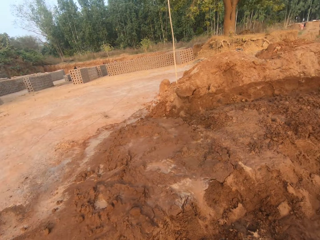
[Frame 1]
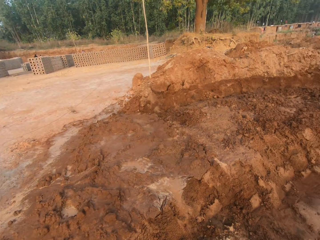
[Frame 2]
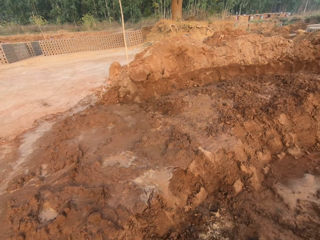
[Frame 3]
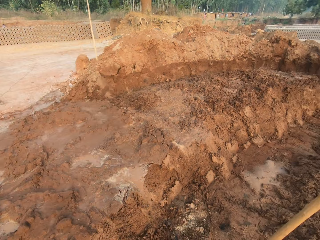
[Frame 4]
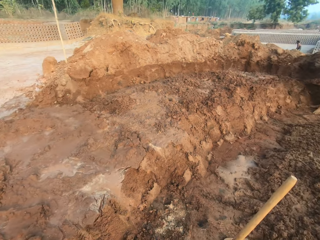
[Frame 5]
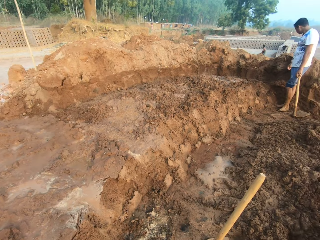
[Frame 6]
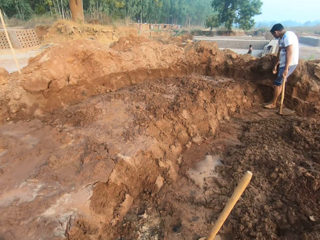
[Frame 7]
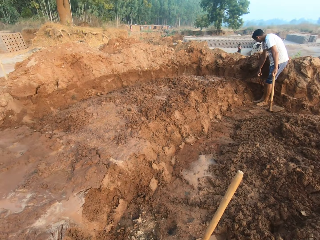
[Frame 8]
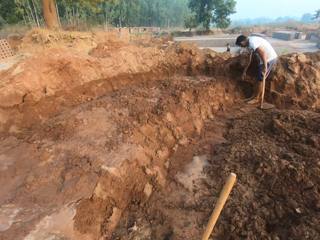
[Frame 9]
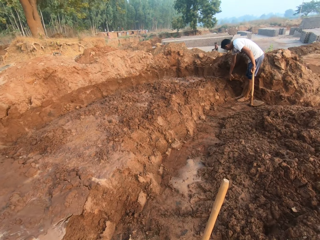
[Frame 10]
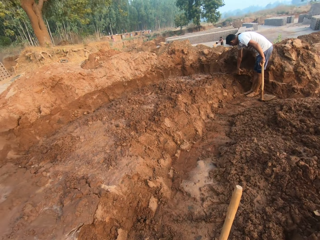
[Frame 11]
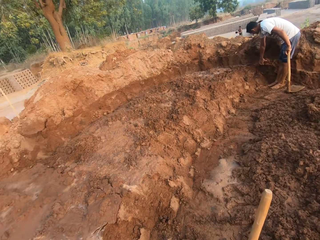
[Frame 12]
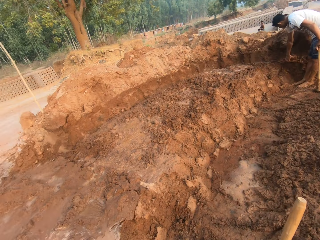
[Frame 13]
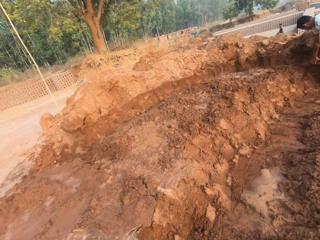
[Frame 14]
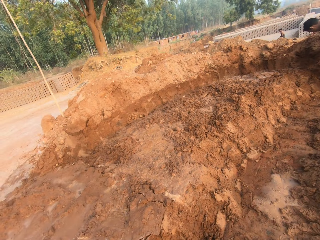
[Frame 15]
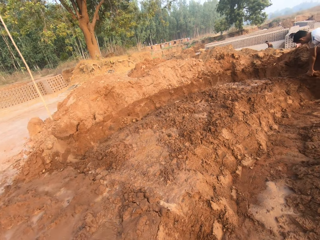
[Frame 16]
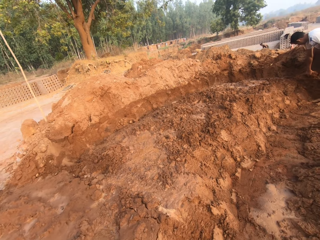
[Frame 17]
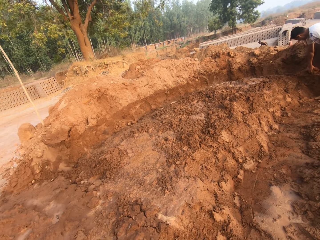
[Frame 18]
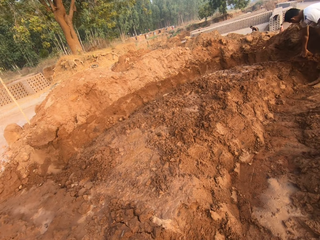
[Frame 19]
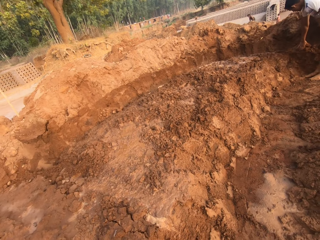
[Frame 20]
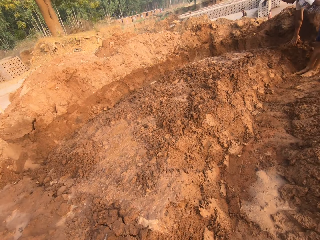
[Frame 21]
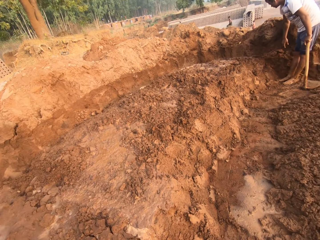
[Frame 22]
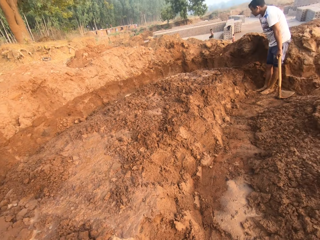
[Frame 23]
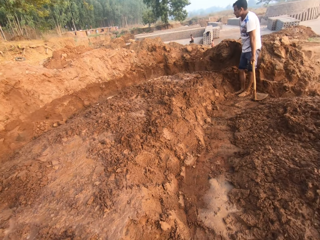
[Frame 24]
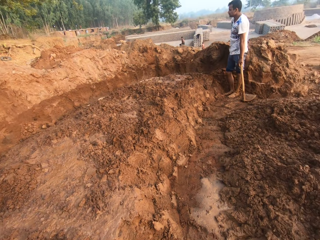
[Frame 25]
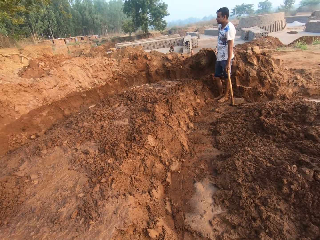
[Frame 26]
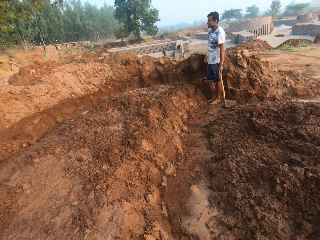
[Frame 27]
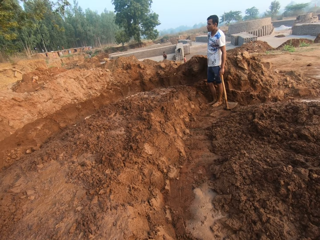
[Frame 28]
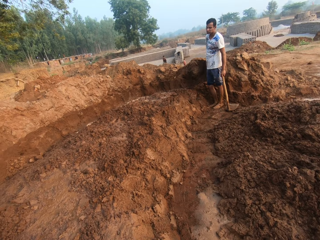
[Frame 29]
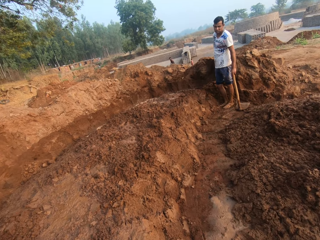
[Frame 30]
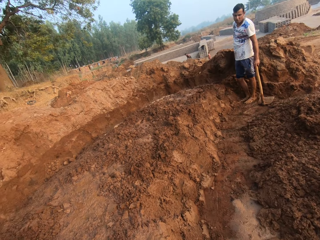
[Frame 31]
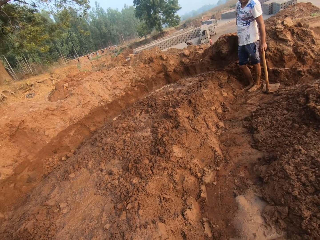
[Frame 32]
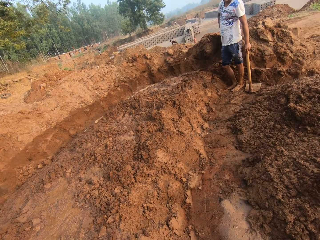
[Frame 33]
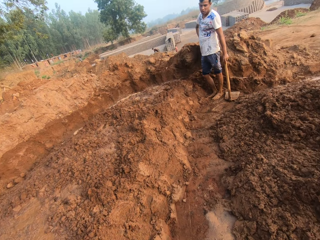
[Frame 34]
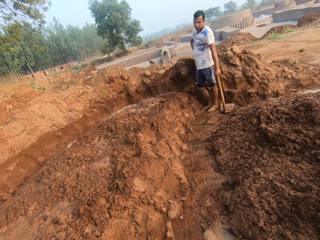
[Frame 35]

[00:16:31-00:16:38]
The man interacts with the camera wearer.

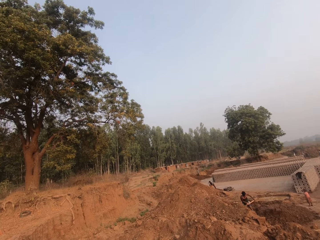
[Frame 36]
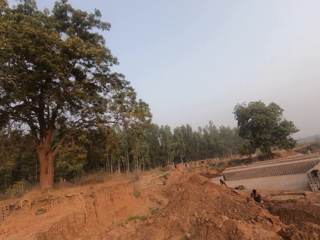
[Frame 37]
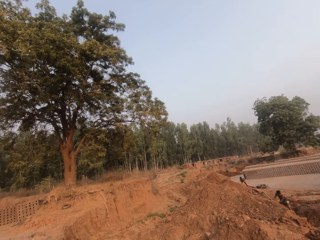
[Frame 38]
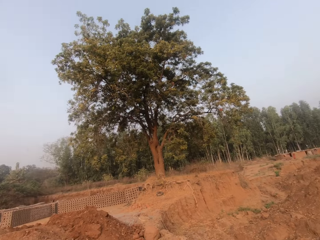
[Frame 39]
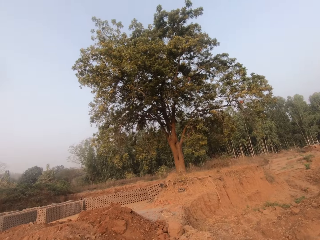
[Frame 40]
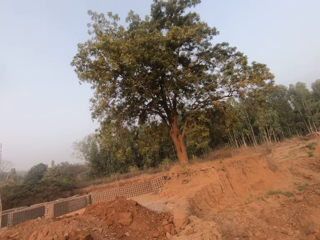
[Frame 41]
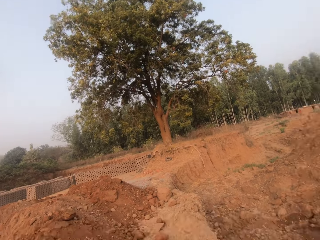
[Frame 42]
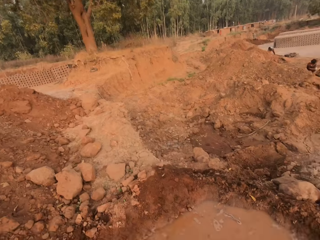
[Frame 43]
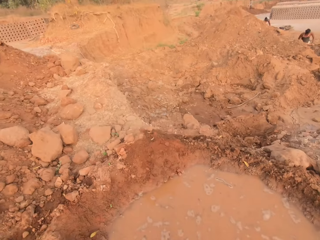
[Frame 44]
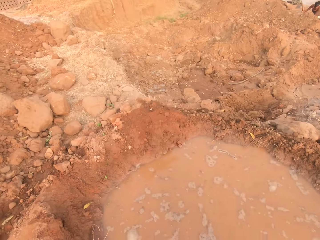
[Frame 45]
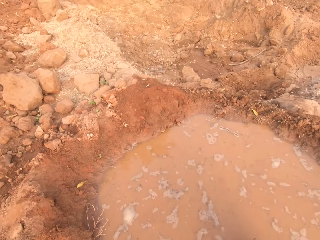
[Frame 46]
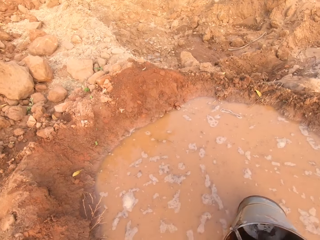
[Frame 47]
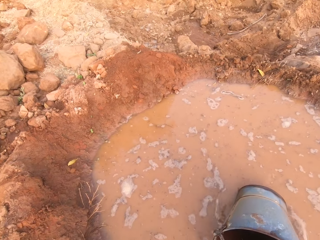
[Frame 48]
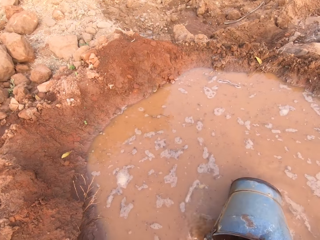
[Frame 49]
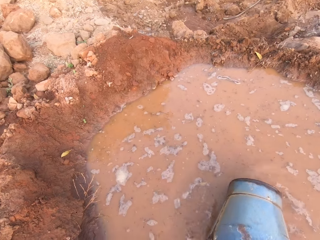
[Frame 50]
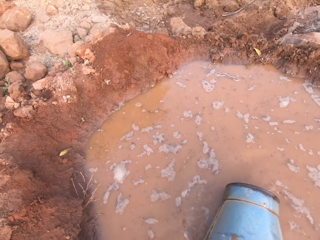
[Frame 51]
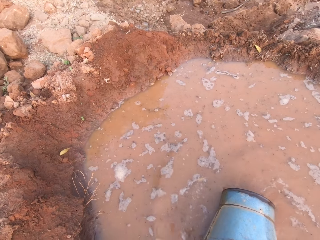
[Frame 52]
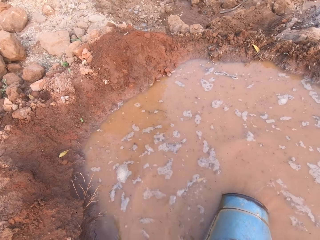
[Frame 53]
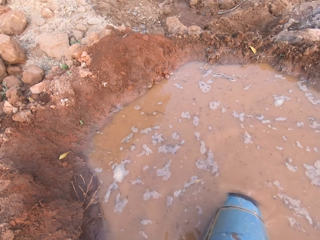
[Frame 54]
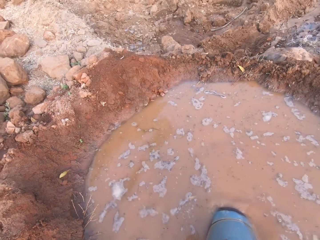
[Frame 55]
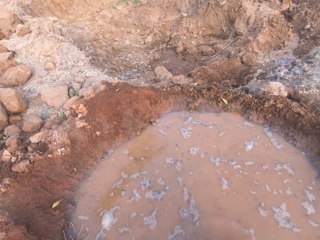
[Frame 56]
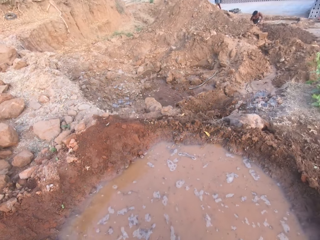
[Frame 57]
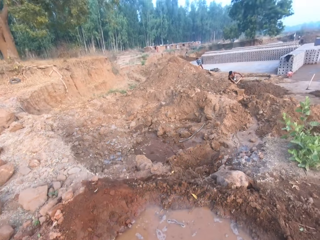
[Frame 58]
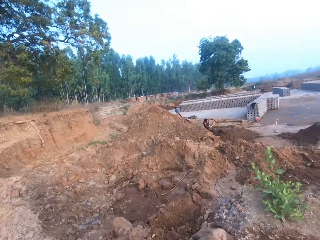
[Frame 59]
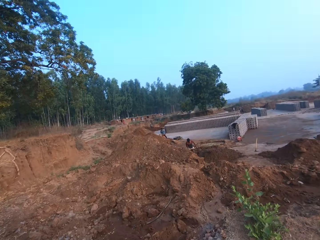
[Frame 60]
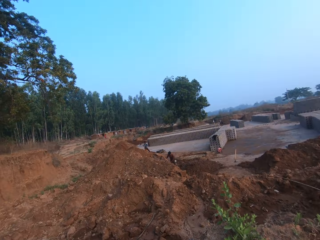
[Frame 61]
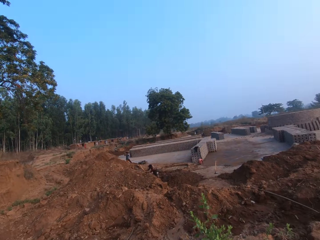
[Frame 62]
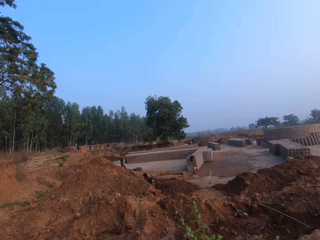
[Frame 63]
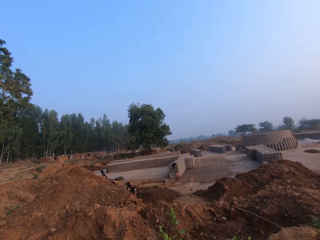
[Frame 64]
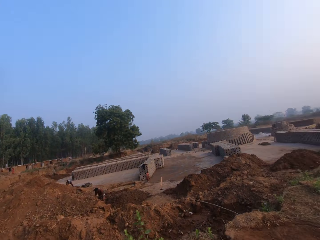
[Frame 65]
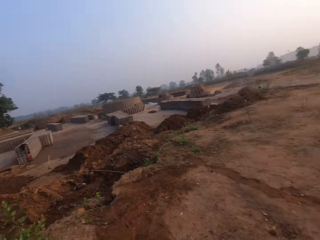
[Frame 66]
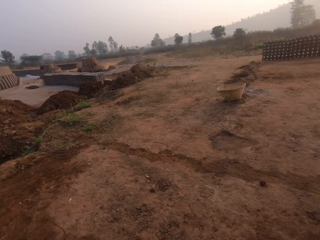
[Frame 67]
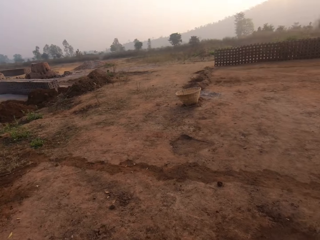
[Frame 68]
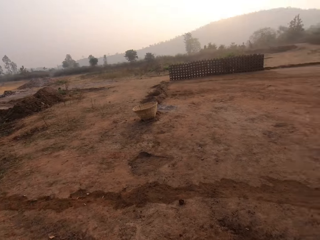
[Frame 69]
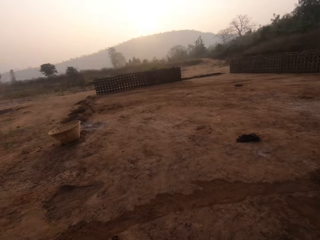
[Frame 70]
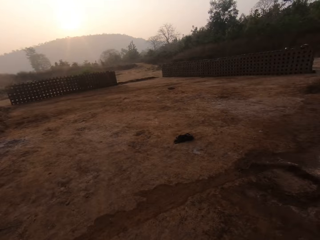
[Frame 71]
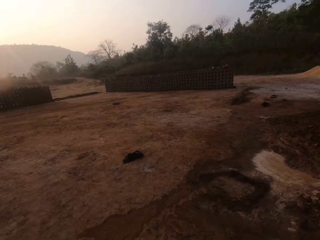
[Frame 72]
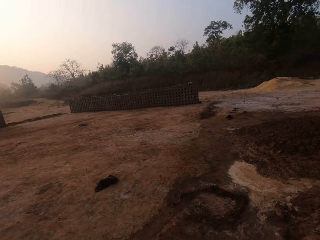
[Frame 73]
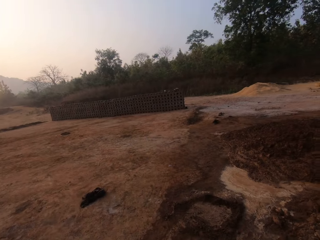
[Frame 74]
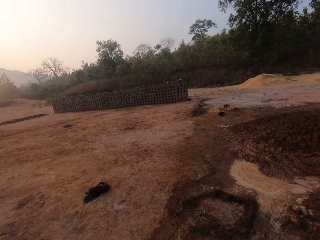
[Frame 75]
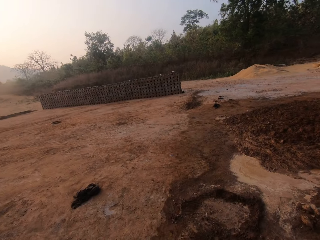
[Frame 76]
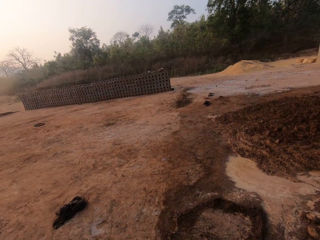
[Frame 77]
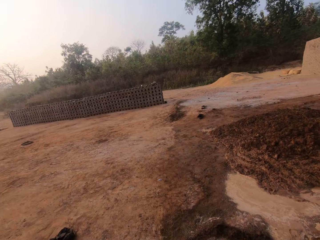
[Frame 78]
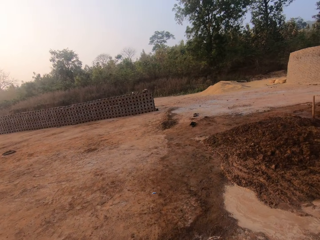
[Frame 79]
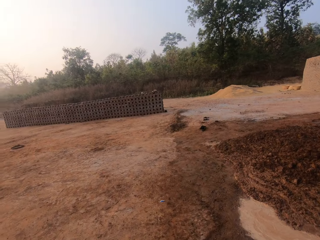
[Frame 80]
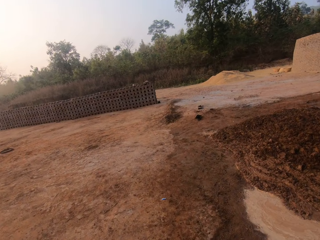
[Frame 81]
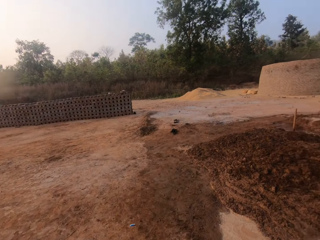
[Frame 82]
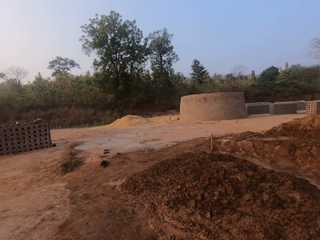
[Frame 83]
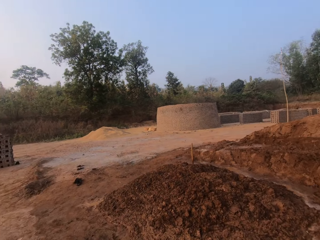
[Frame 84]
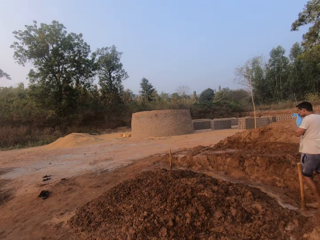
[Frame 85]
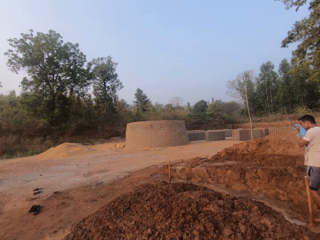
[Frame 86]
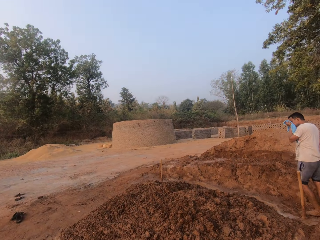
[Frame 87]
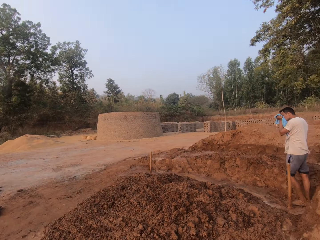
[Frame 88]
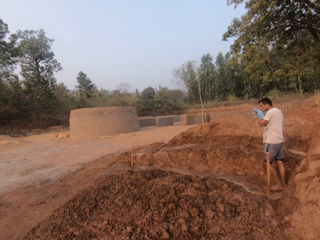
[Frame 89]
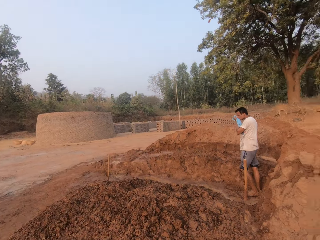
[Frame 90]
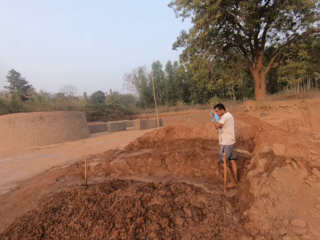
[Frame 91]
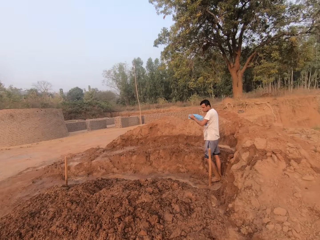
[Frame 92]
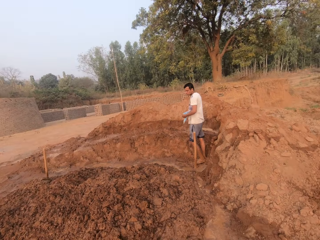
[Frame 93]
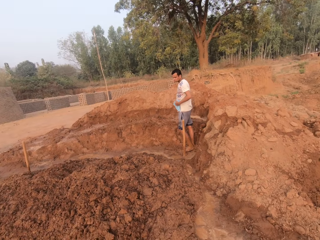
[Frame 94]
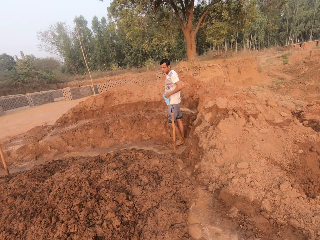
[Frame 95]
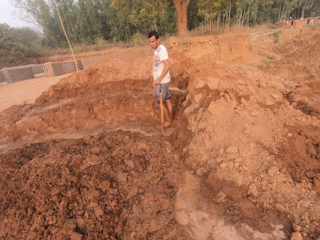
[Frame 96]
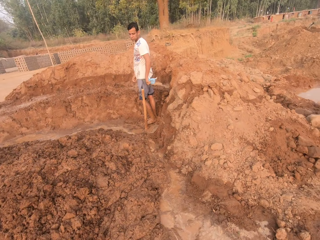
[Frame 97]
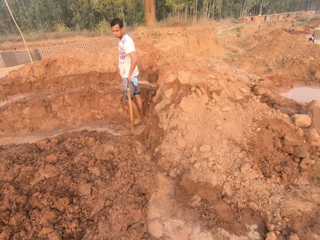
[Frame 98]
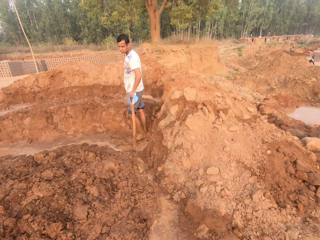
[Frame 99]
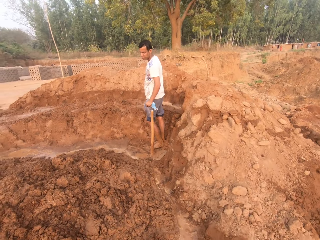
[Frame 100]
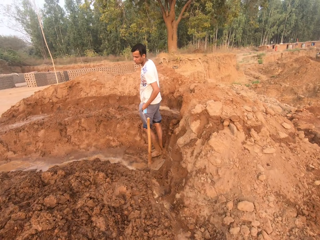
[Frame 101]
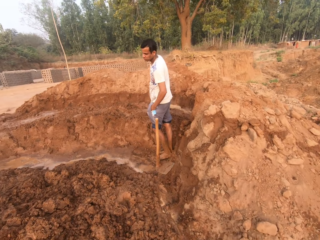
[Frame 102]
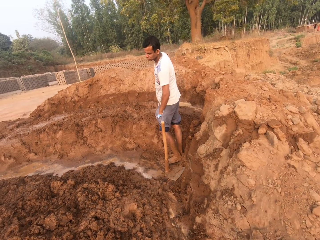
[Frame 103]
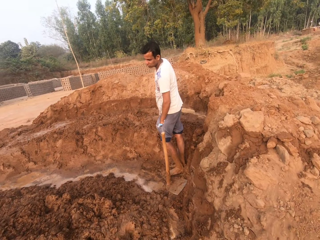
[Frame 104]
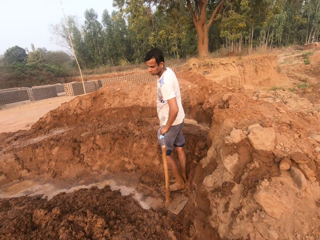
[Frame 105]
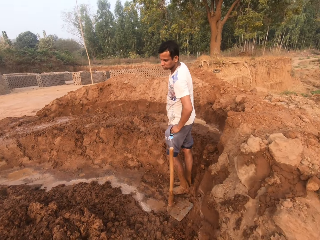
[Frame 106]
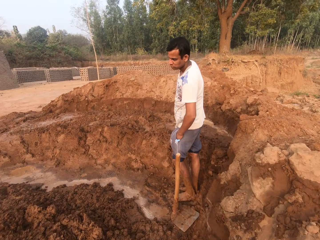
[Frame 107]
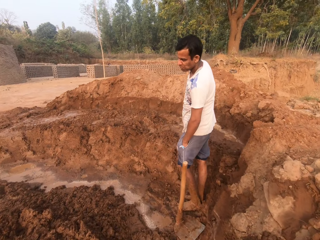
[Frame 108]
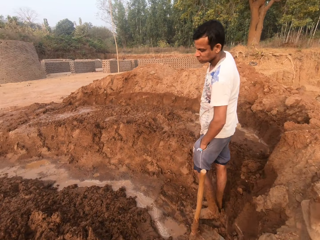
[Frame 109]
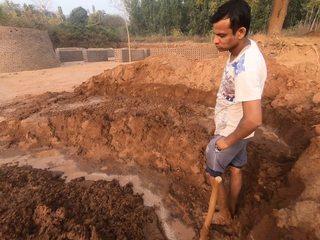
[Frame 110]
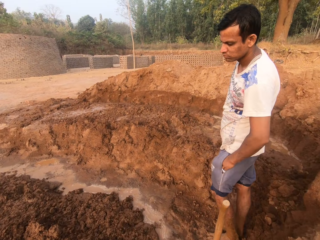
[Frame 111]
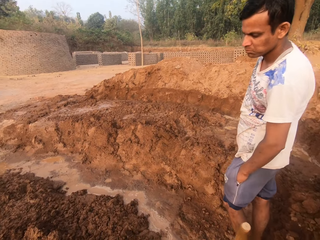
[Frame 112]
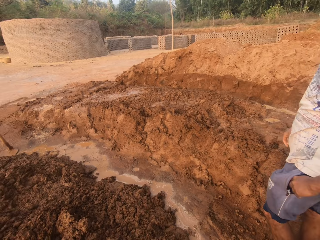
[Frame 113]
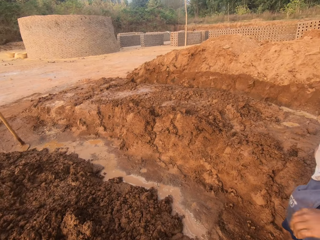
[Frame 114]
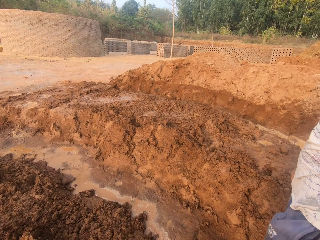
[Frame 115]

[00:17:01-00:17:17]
The camera wearer scoops water from the ground with the bucket in his right hand. He carries water with the bucket. The man wipes his face with a towel in his left hand and puts the towel in his left shorts pocket with his left hand.
